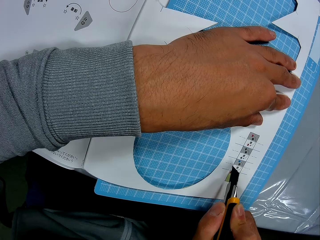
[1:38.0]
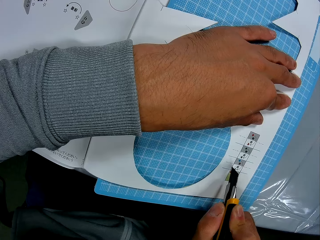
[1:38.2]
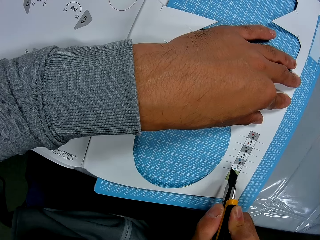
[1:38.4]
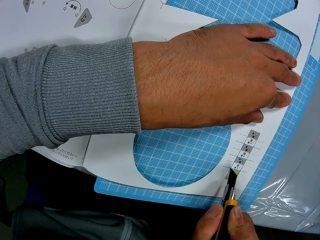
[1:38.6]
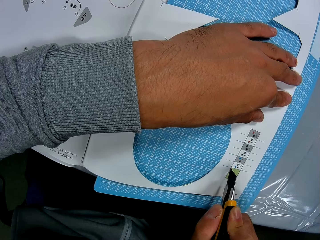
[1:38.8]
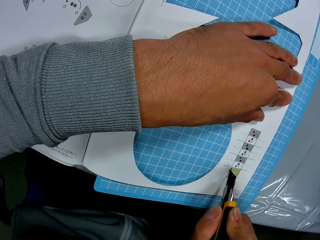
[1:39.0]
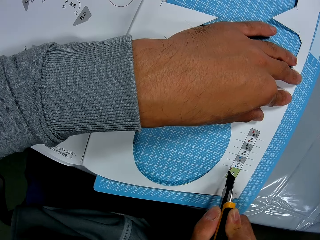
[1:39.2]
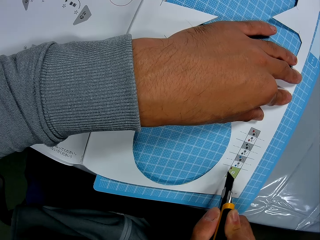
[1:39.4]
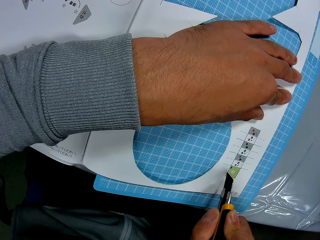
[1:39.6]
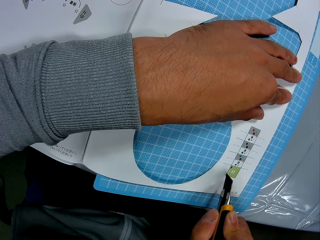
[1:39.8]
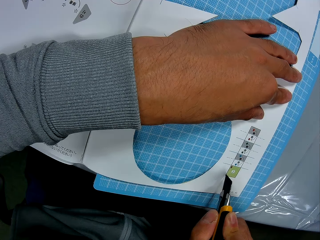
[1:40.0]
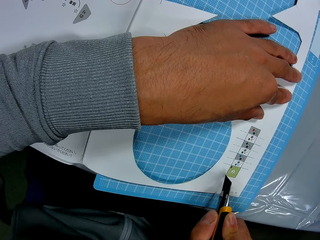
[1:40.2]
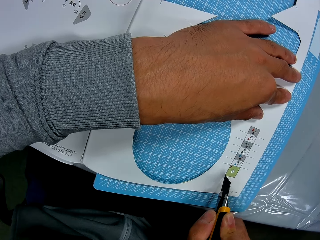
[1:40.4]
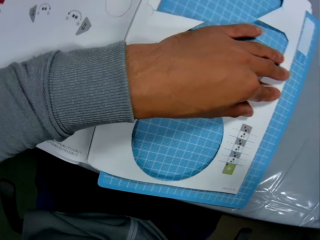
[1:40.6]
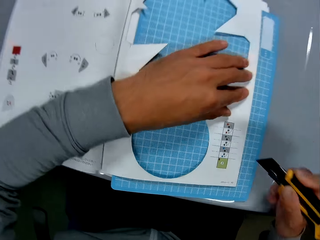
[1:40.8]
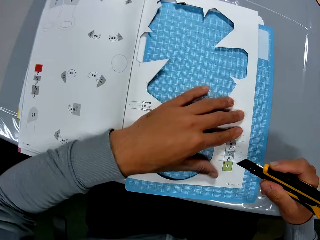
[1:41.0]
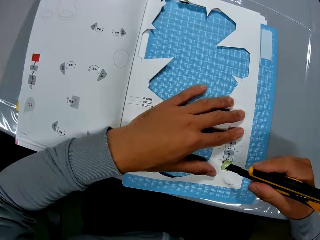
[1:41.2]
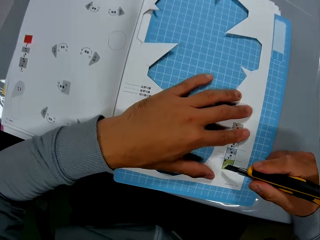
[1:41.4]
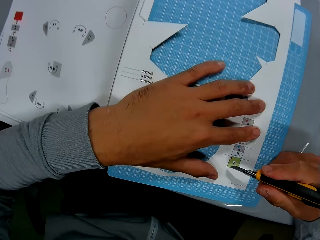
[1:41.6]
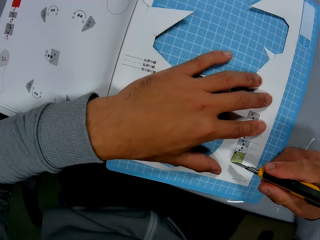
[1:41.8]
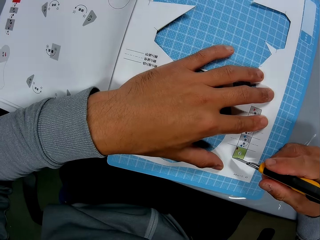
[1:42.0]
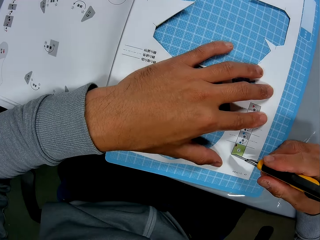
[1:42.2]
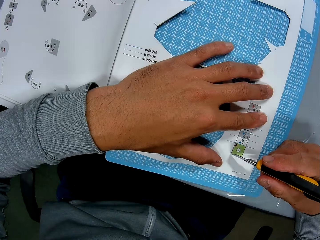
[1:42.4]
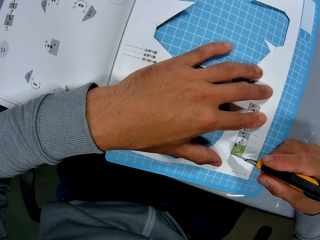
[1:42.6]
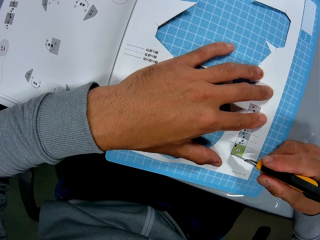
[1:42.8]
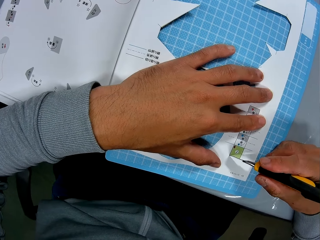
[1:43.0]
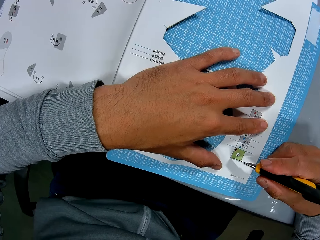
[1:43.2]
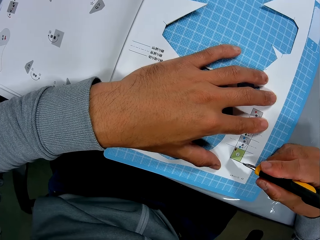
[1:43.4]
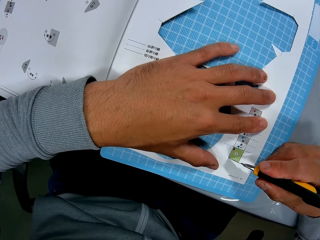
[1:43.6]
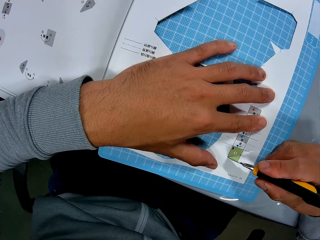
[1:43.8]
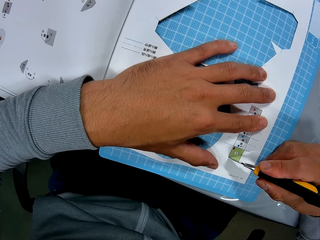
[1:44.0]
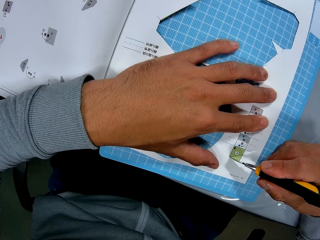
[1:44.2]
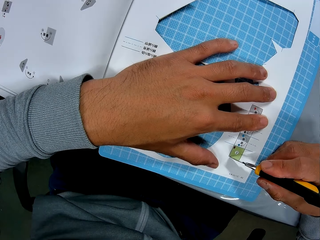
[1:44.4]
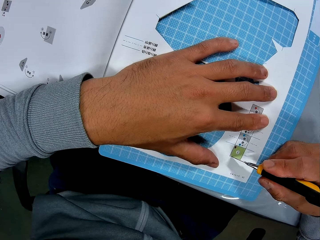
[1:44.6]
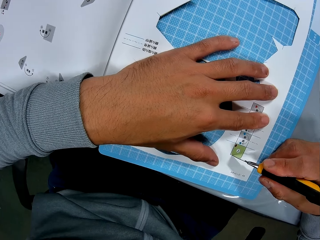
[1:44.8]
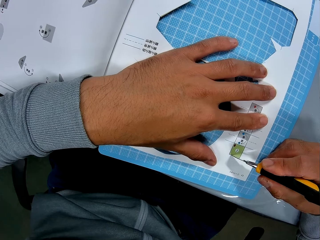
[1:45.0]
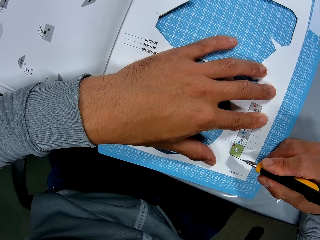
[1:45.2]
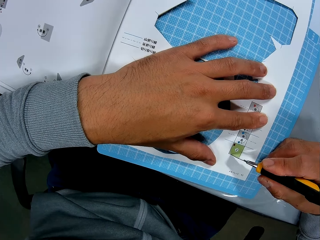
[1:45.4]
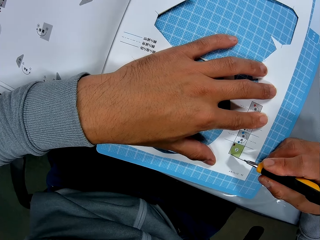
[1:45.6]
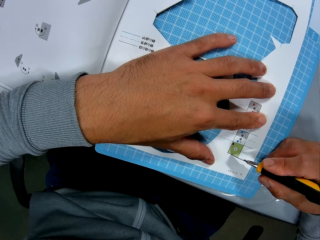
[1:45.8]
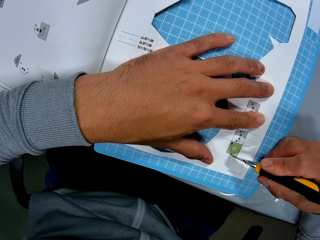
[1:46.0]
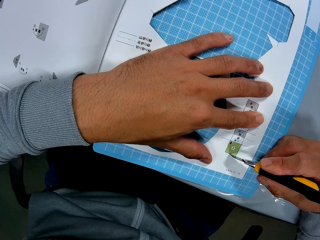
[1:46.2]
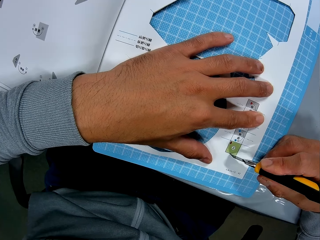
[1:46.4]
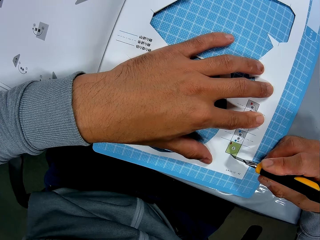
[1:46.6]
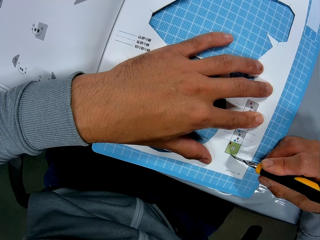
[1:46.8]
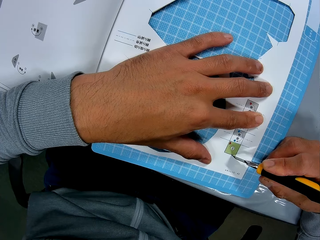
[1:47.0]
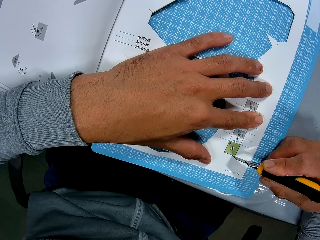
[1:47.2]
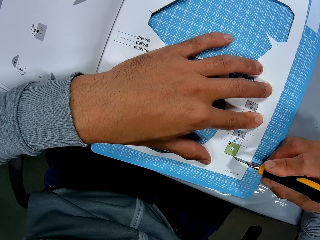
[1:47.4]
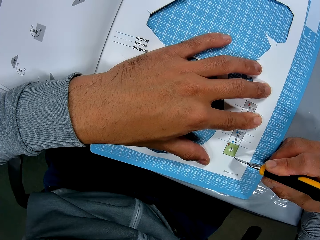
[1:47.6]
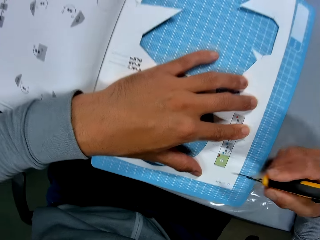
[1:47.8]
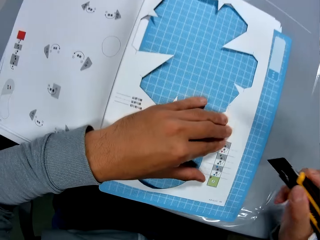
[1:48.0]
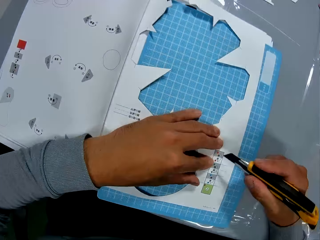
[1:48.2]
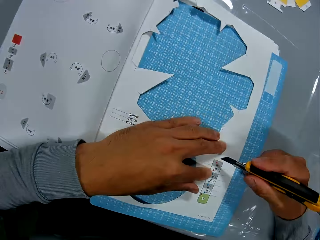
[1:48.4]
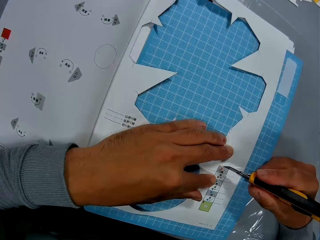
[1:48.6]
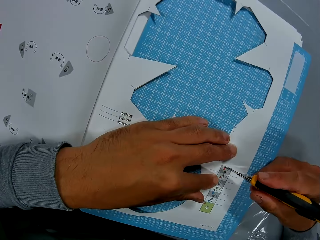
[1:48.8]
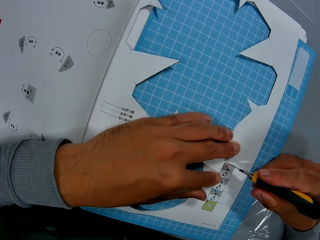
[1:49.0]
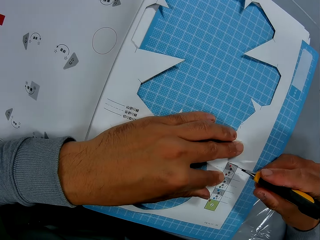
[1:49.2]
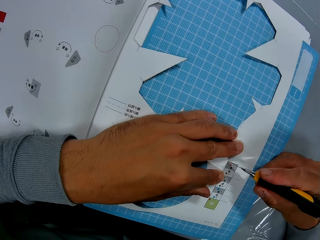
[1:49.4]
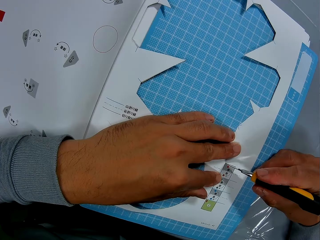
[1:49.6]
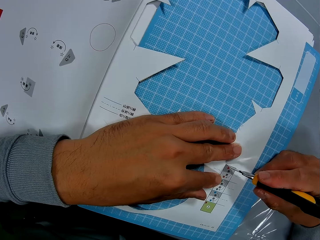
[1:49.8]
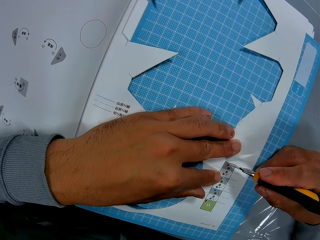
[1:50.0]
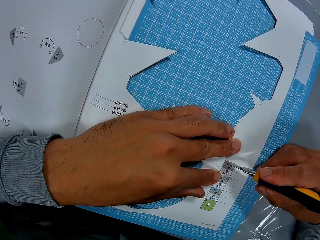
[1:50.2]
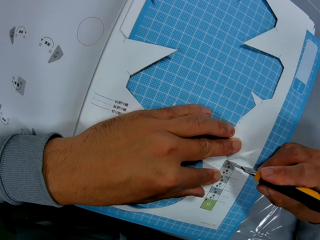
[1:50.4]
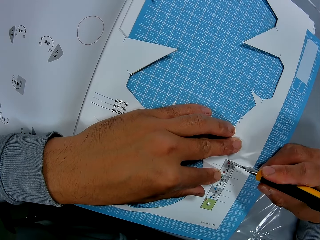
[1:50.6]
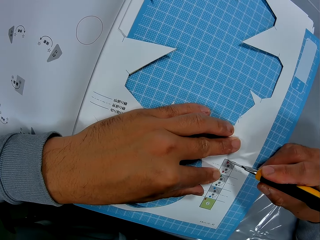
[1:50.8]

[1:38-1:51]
The camera wearer moves his hand. He cuts the crafting paper. He moves his hand. He cuts the crafting paper.

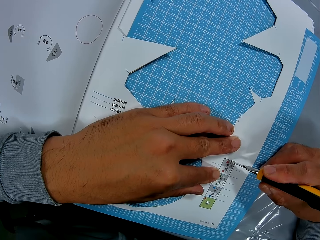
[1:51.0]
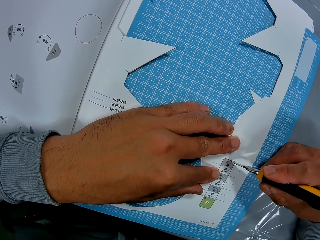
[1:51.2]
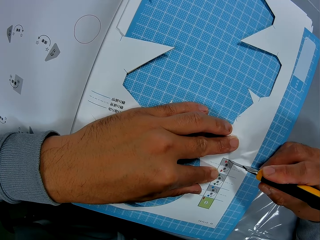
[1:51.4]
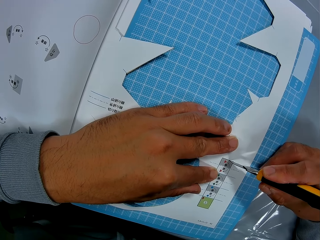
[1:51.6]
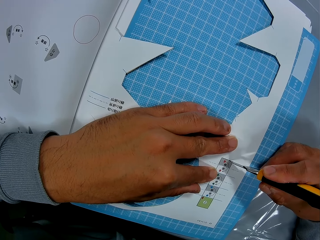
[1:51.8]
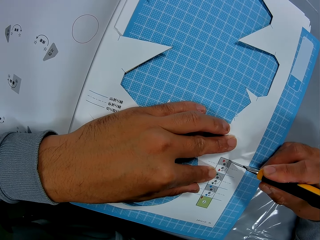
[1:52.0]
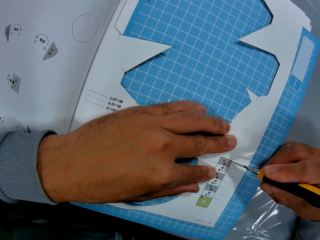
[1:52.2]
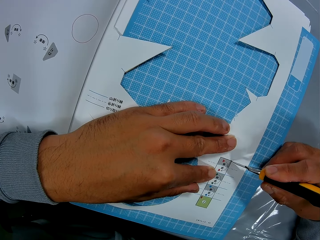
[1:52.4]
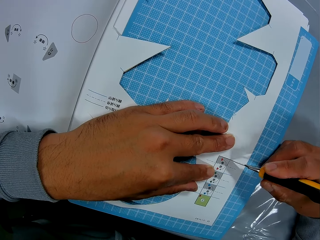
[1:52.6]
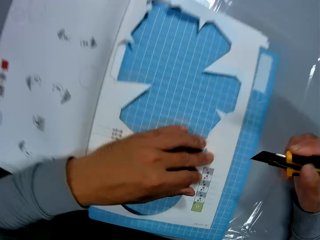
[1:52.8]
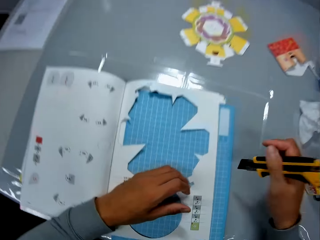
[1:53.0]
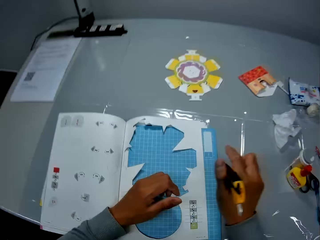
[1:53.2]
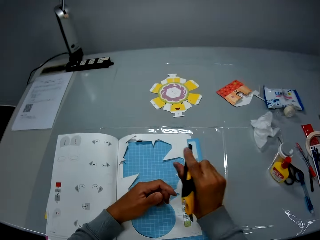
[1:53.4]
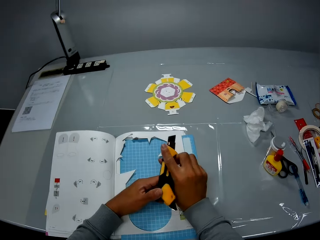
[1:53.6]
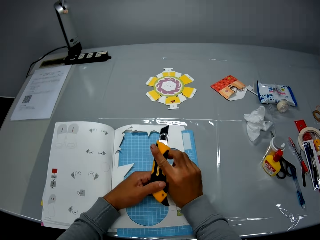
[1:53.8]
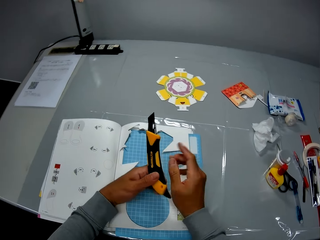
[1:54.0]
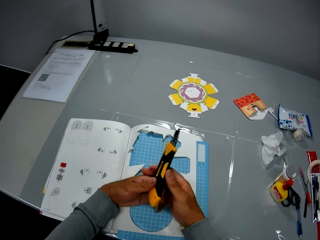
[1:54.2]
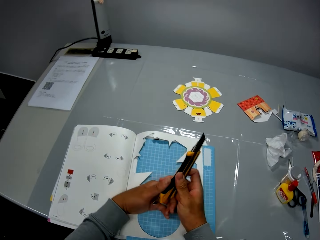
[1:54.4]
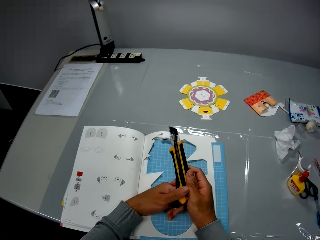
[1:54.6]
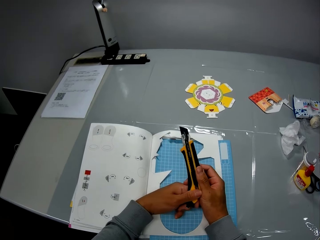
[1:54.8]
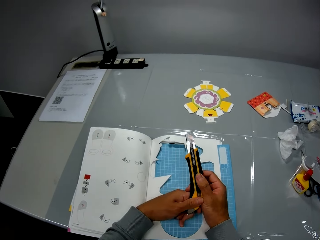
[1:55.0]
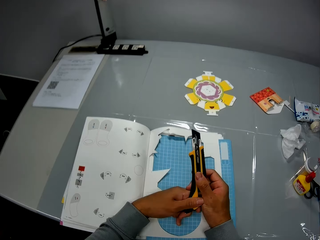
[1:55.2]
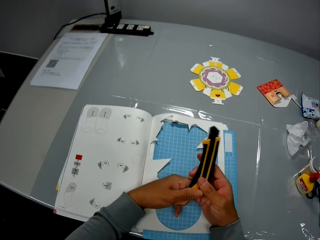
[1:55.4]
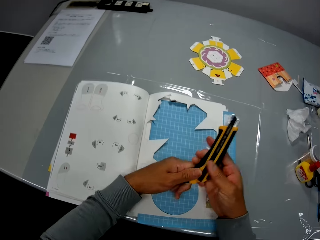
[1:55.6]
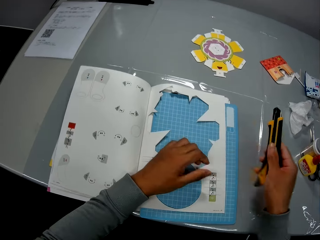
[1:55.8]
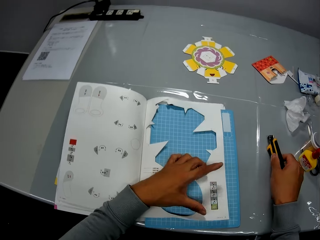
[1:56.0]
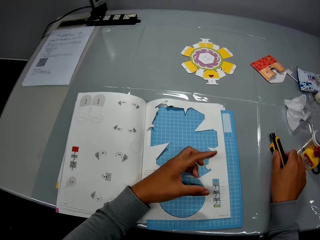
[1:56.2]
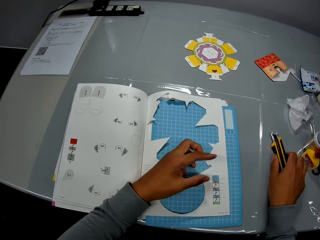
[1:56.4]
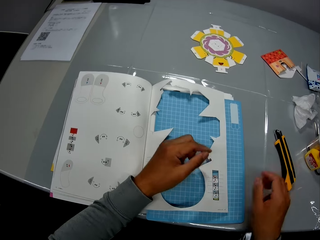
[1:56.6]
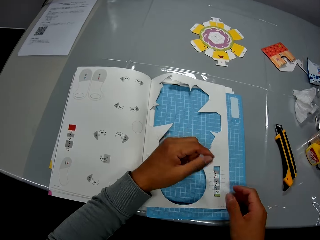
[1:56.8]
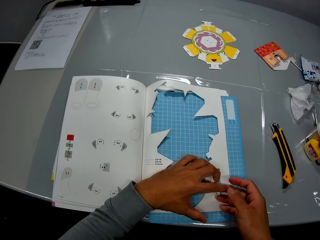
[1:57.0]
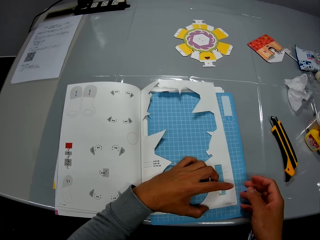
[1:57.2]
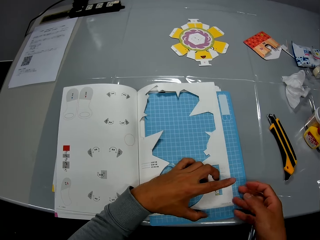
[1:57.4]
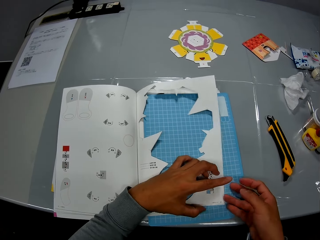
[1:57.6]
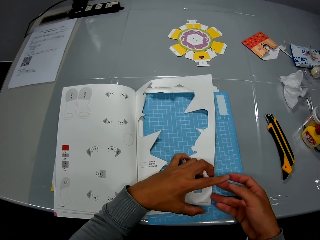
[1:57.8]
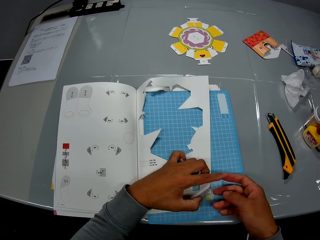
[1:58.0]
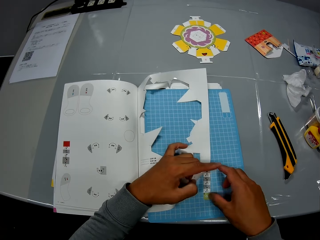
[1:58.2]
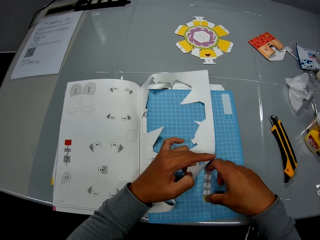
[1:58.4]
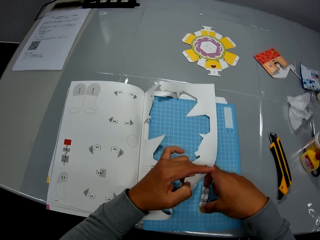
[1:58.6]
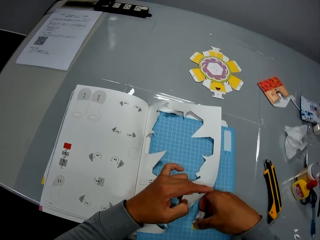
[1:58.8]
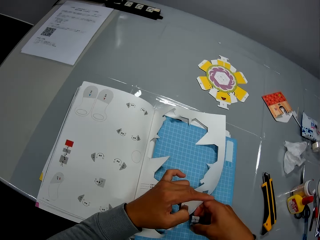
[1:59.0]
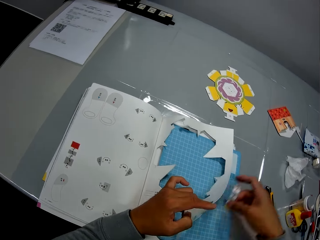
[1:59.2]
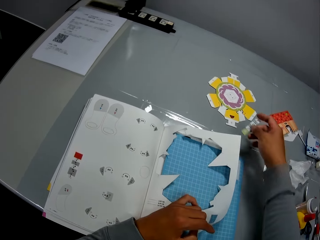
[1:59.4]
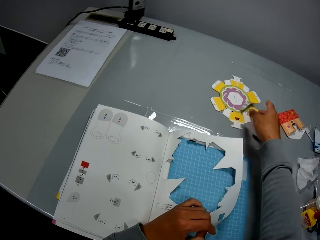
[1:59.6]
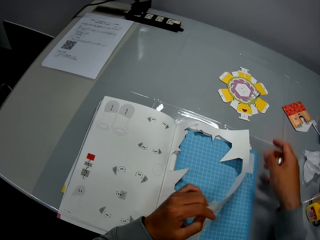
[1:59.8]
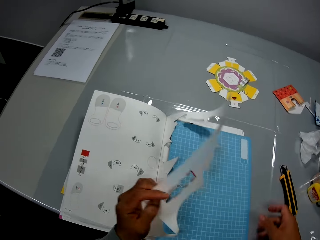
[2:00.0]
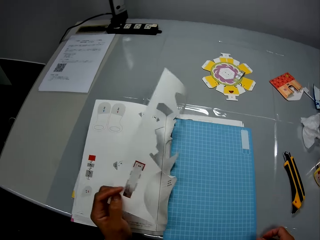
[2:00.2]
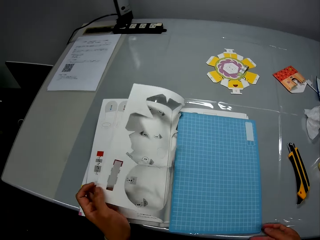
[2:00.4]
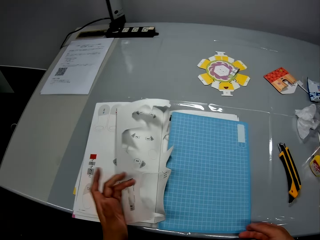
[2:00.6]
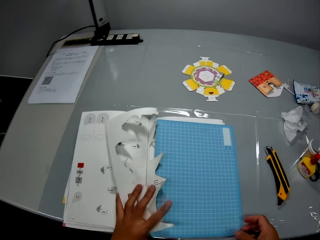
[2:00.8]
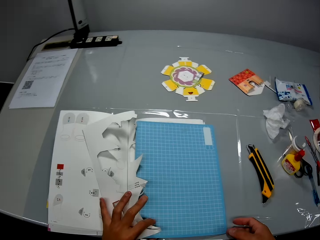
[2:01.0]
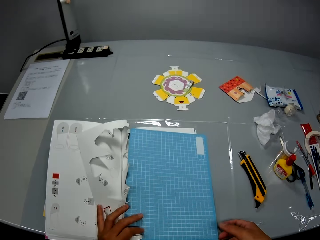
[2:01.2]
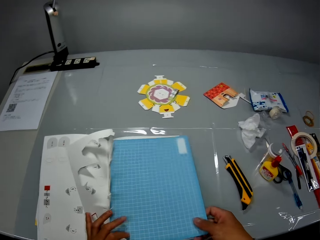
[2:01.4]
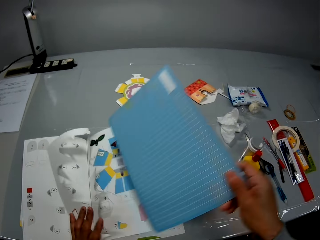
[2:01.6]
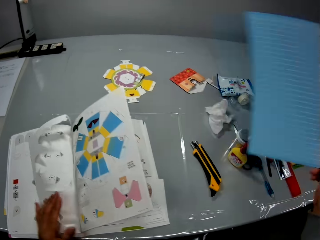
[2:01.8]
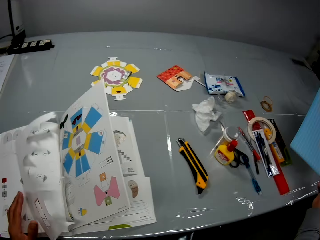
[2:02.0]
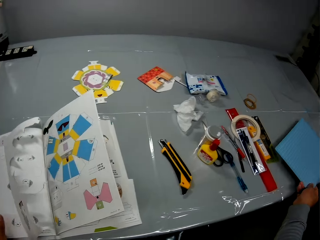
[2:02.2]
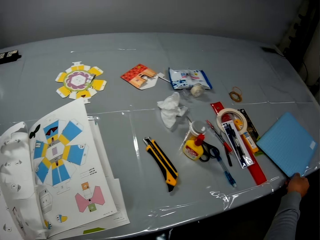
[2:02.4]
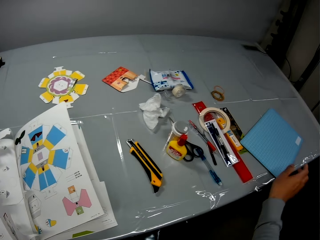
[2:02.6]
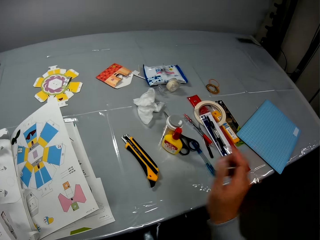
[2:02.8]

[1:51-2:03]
The camera wearer moves his hand. He exchanges the craft knife to the other hand. He adjusts the precision knife in his hand. He holds the craft knife. He places the craft knife on the table. He picks up the craft on the self-healing cutting mat. He drops the craft on other crafts on the table. He flips the paper craft or craft book to the other side. He removes the self-healing cutting mat from the paper craft and drops the self-healing cutting mat on the table. He peruses the craft book.
